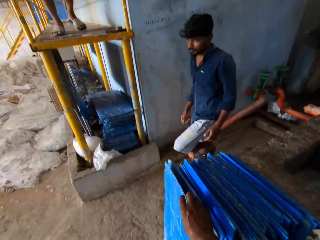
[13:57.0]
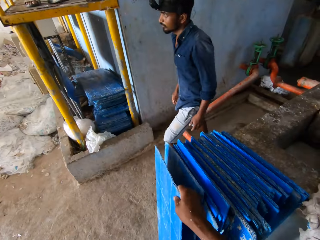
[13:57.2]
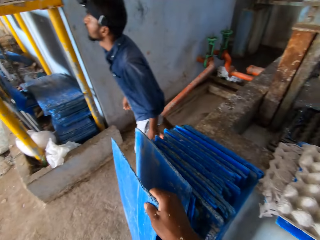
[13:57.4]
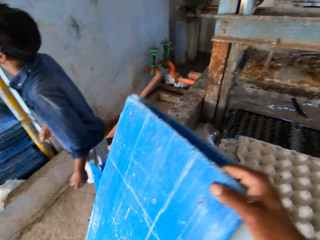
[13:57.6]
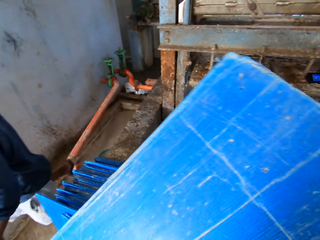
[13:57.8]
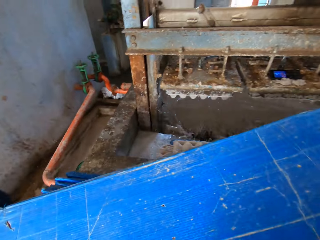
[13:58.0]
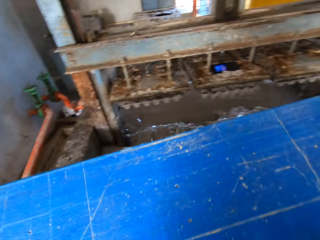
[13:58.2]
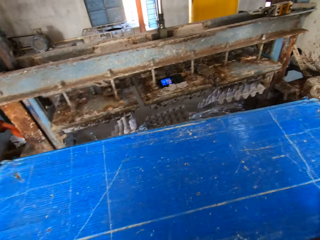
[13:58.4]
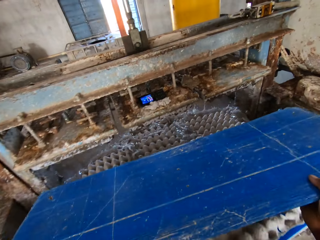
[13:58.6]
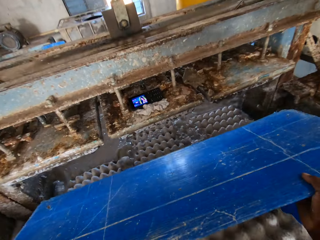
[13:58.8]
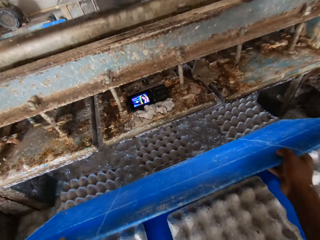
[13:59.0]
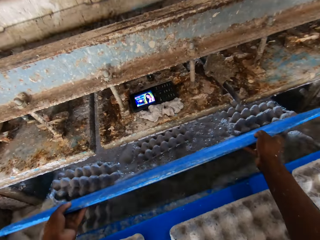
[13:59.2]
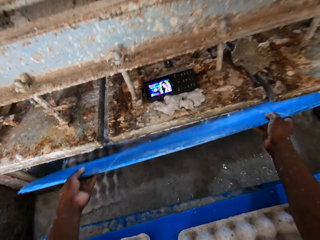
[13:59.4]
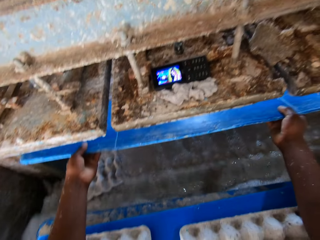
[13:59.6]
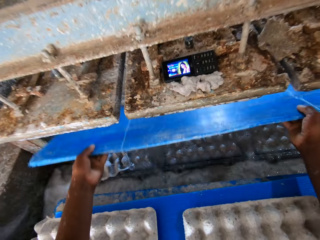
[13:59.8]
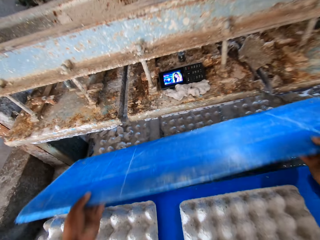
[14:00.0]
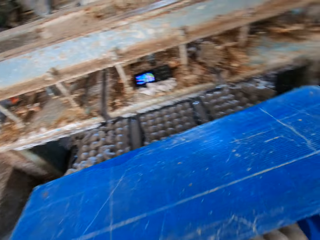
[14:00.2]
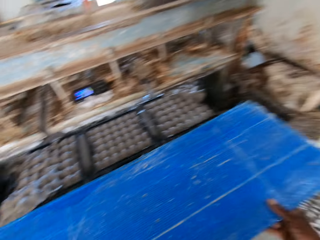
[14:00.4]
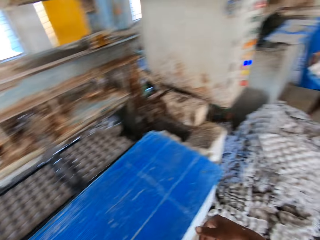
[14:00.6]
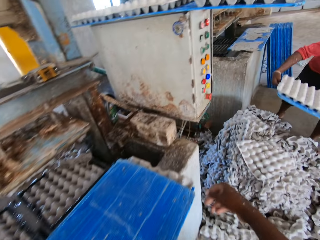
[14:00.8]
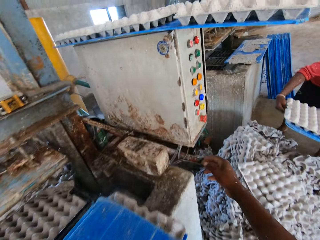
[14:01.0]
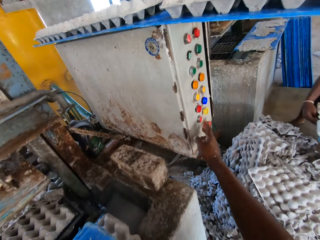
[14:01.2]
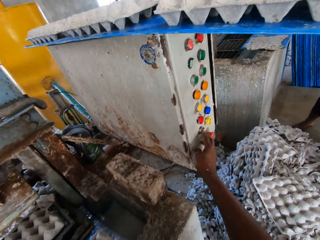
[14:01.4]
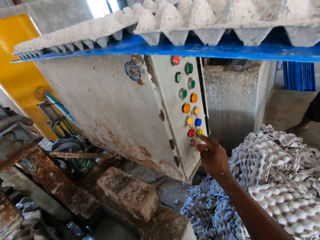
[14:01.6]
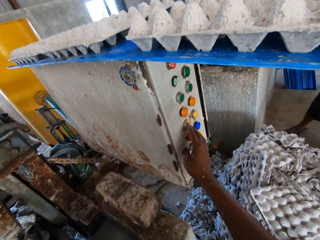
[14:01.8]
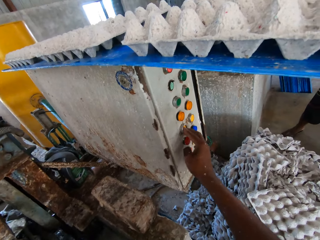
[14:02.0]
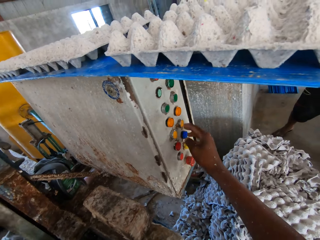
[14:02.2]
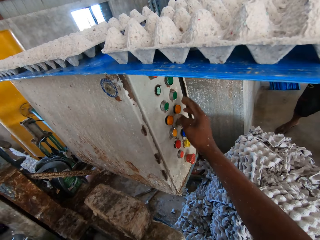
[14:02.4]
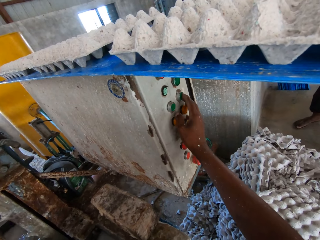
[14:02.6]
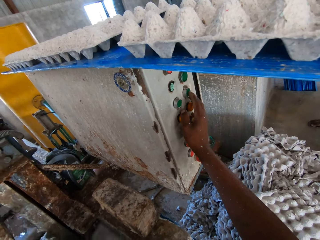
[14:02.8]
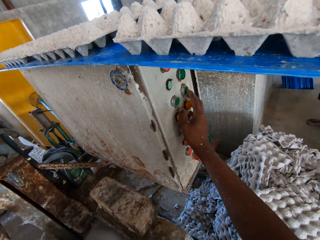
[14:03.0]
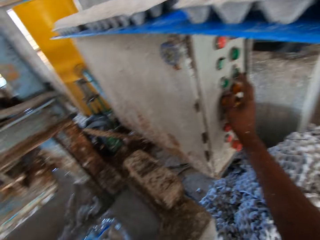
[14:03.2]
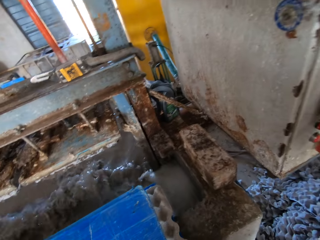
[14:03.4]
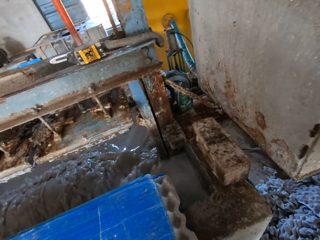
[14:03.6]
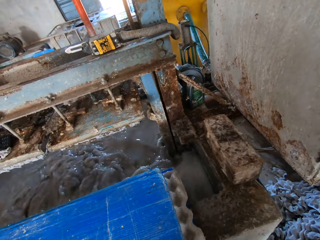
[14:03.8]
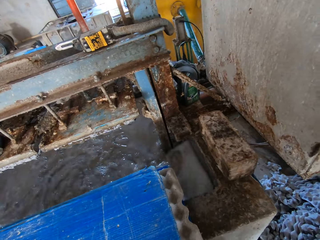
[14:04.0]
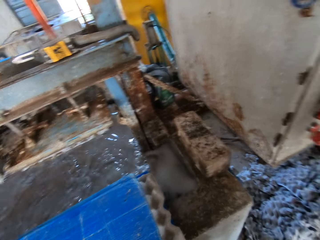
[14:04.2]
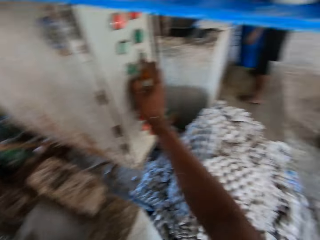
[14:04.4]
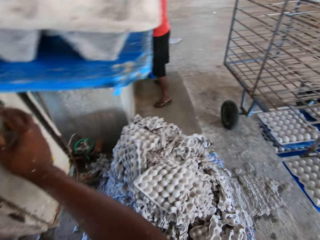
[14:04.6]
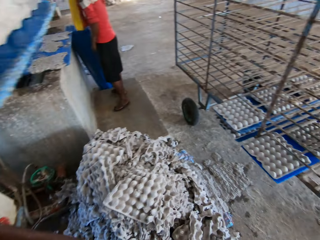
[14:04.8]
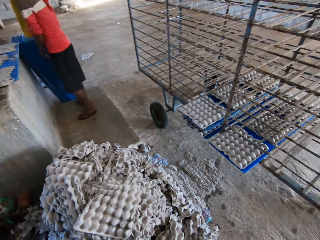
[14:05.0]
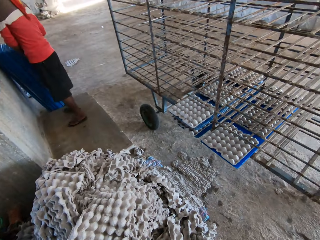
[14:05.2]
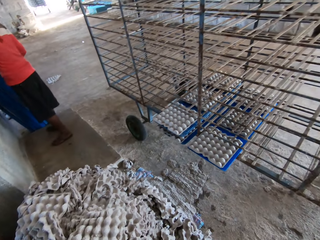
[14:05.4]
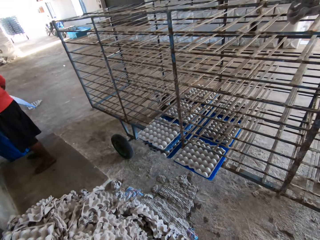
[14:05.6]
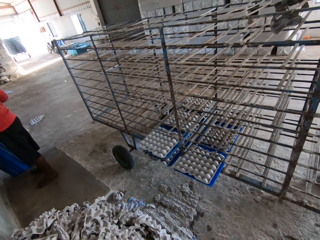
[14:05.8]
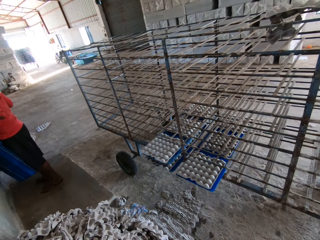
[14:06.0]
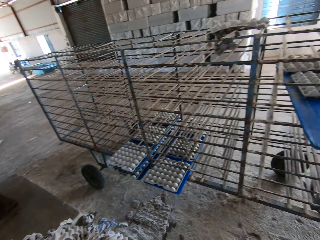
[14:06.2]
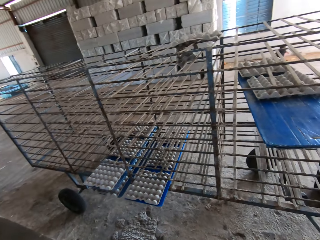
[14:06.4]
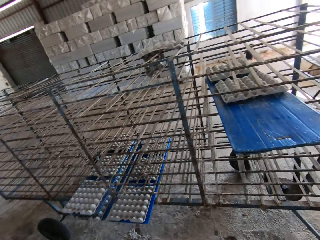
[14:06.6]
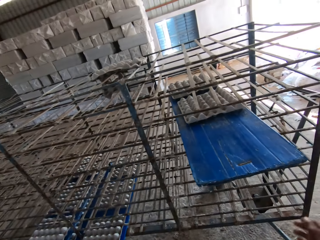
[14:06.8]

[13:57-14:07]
The camera wearer picks a tray or cardboard on the floor with his right hand. He puts the cardboard in the machine. He removes the cardboard from the machine. He presses buttons on the crate making machine with his right hand.

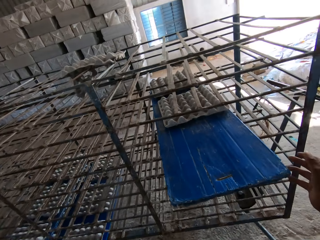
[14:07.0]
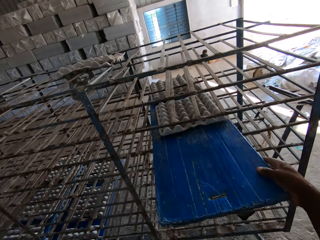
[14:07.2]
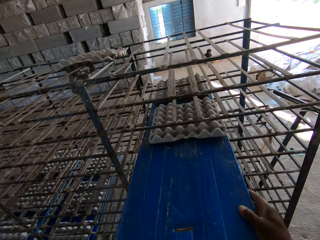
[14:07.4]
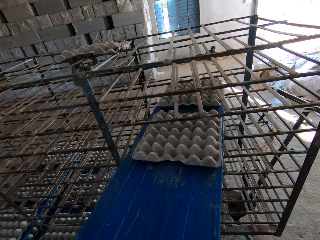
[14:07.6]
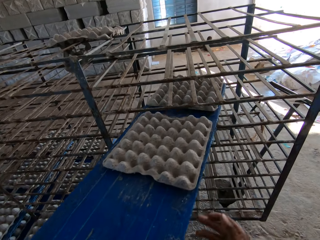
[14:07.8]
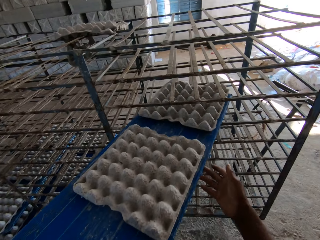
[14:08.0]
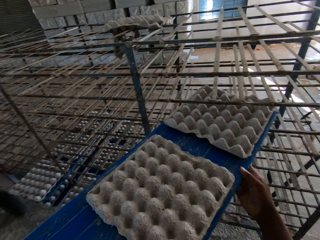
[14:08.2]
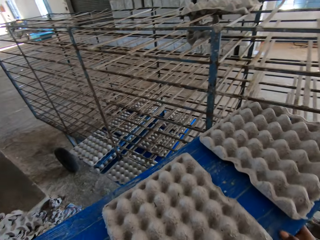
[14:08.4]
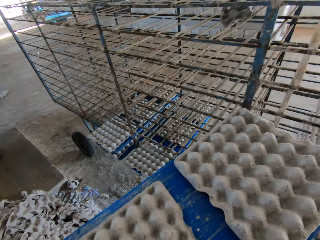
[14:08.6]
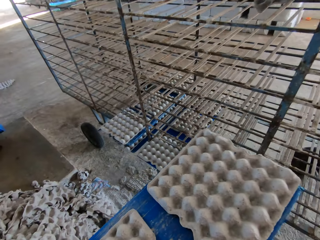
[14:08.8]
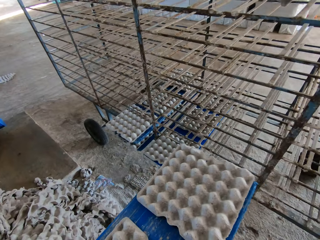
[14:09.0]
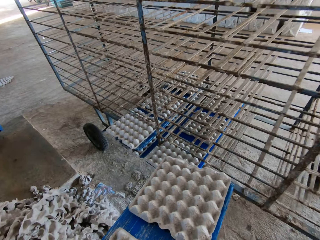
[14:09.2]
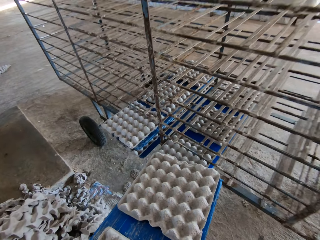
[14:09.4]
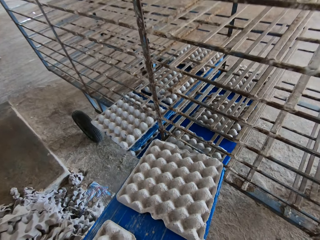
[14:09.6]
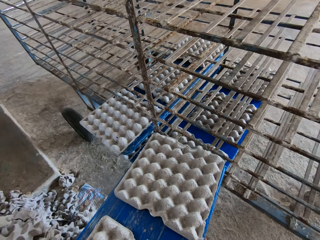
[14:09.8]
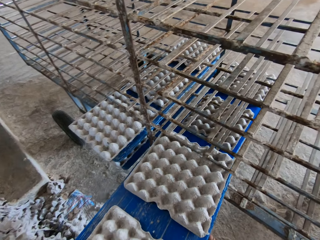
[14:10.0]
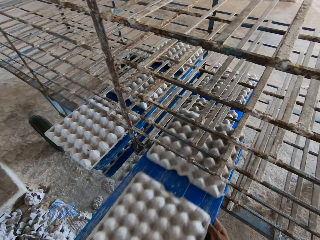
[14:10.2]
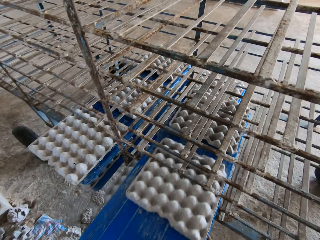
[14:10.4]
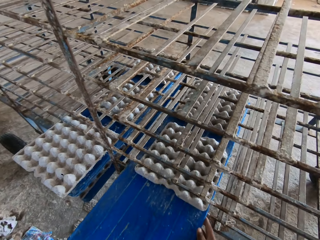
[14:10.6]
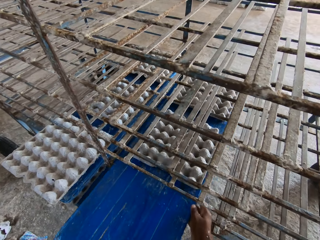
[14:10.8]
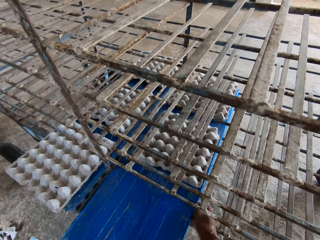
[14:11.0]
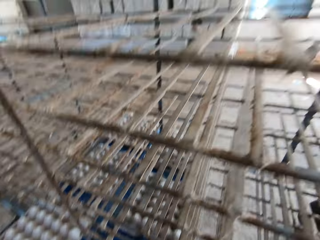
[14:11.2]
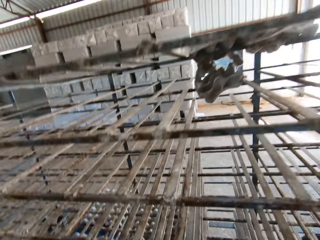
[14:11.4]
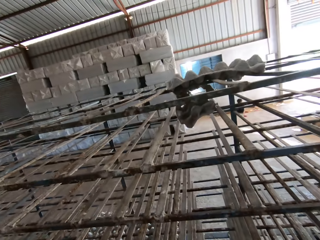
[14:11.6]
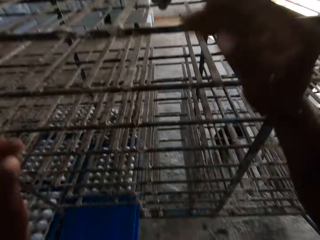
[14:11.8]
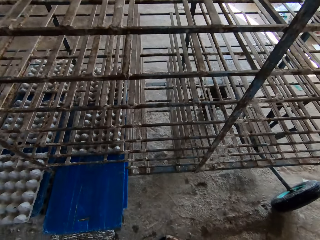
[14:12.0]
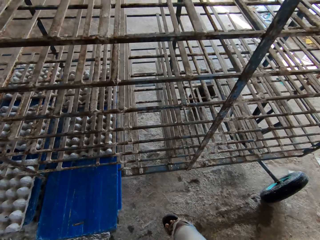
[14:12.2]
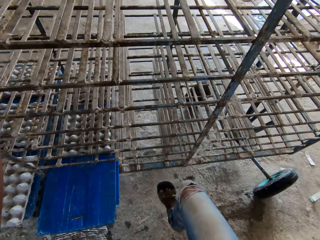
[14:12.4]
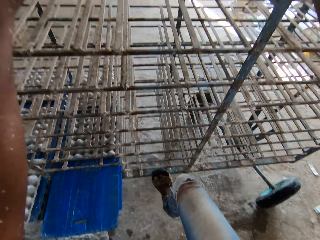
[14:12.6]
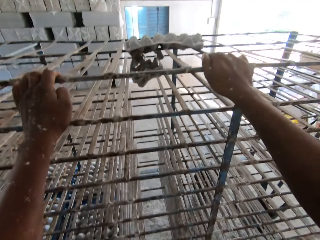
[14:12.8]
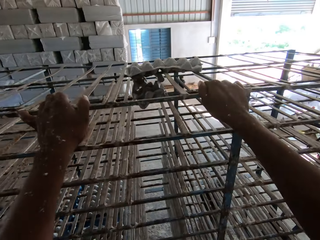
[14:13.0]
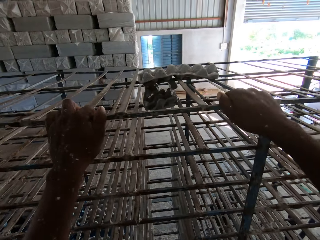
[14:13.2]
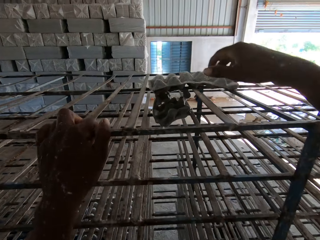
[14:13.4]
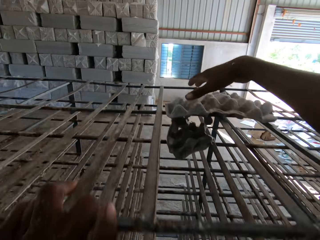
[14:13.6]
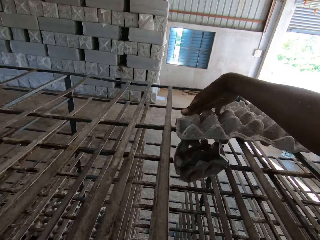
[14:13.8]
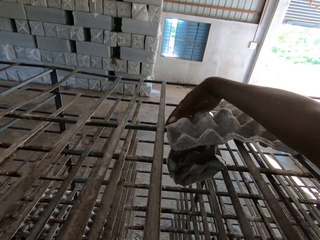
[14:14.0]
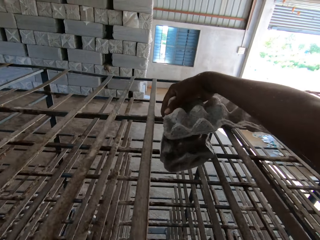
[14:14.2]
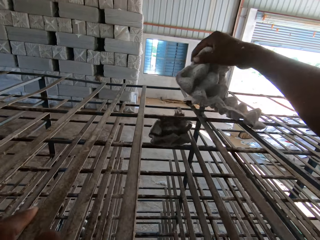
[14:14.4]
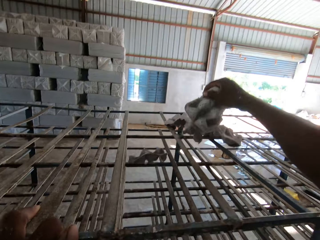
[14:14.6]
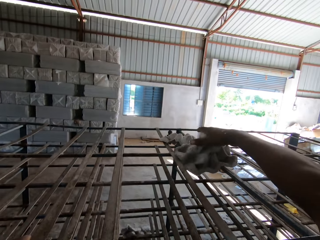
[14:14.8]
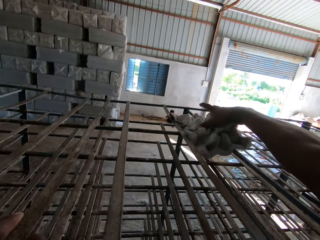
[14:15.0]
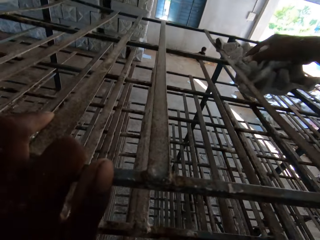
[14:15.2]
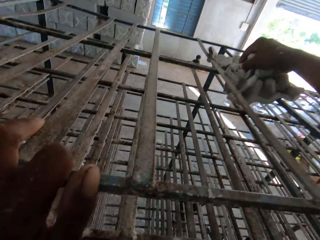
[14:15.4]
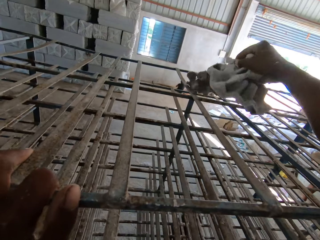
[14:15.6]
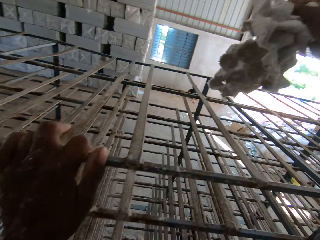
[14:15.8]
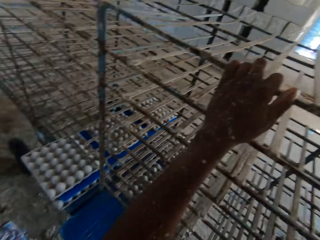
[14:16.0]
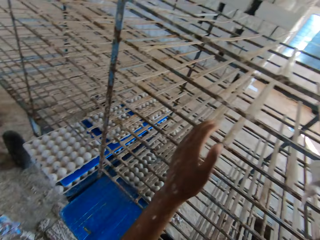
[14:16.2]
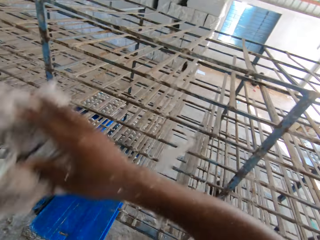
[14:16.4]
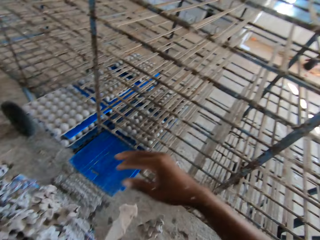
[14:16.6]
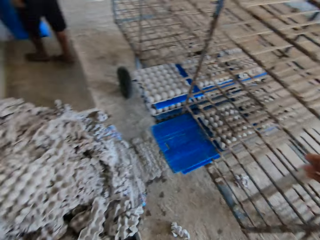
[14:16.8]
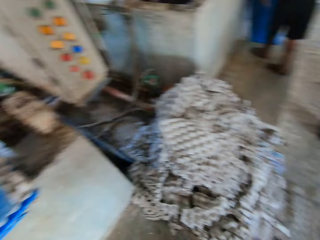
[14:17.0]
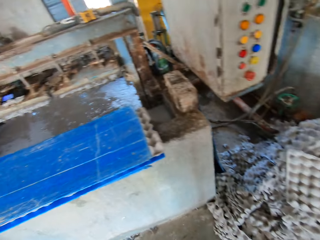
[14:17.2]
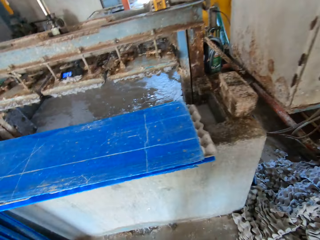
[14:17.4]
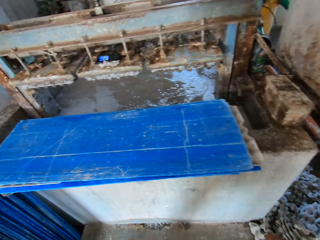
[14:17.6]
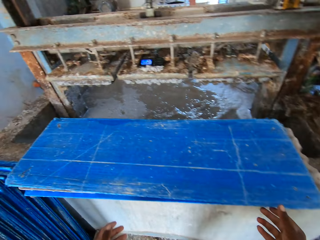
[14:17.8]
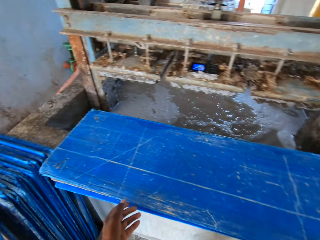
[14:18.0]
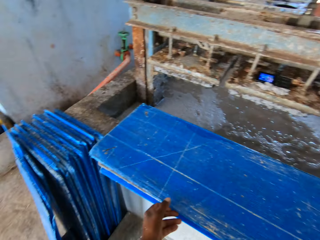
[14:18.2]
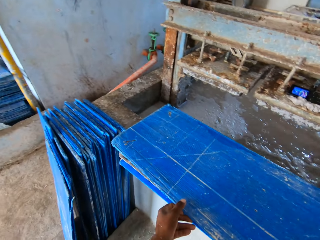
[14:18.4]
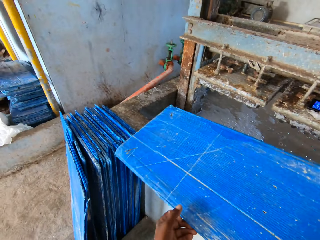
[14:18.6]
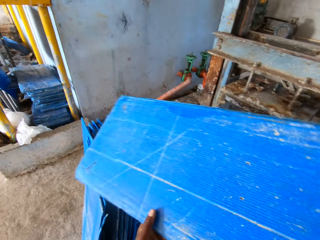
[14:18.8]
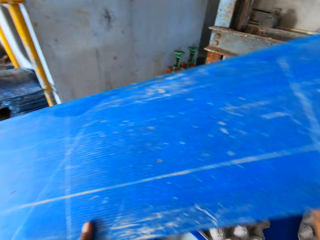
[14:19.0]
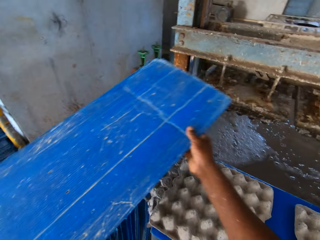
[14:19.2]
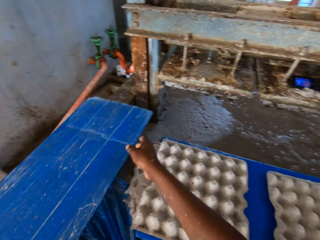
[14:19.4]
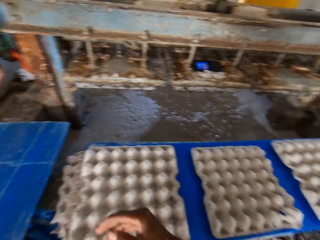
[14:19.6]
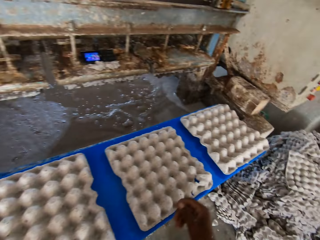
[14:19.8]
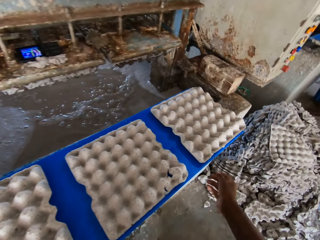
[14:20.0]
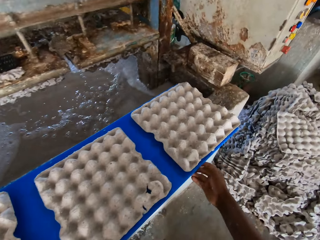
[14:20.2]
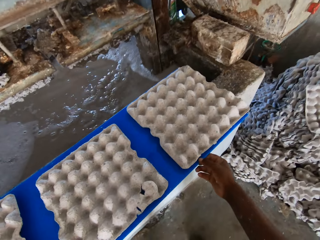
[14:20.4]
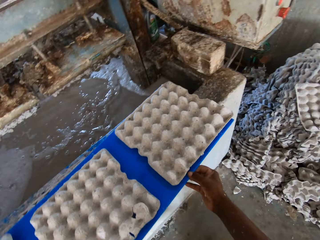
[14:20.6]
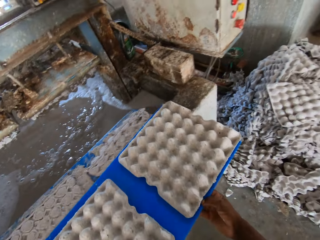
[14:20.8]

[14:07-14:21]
The camera wearer lifts a tray on the trolley with both hands. He places the tray in both hands in the trolley. He climbs the trolley. He picks a crate on the trolley with his right hand. He throws the crate in his right hand on the floor. He lifts the tray on the board with both hands. He moves a cardboard. He places the tray in both hands on the side of the crate making machine.
